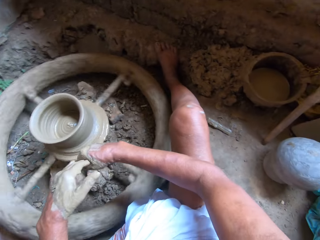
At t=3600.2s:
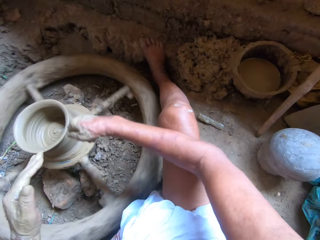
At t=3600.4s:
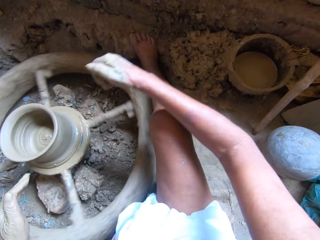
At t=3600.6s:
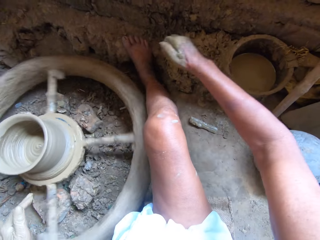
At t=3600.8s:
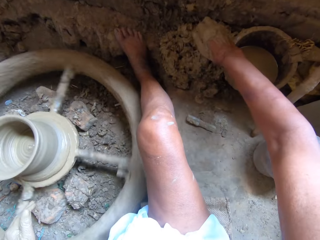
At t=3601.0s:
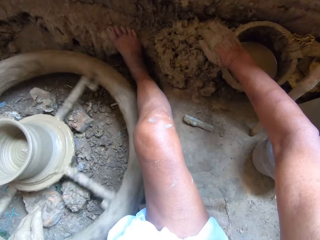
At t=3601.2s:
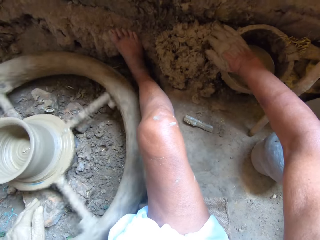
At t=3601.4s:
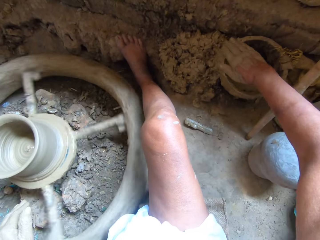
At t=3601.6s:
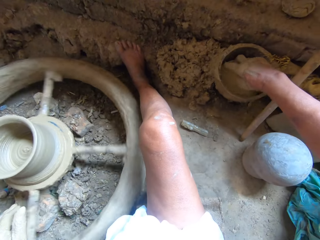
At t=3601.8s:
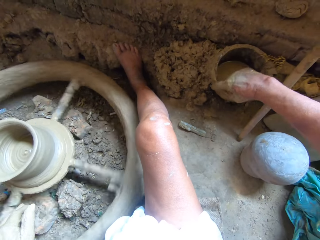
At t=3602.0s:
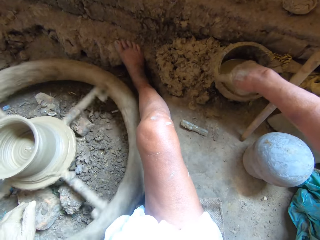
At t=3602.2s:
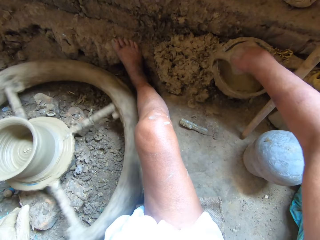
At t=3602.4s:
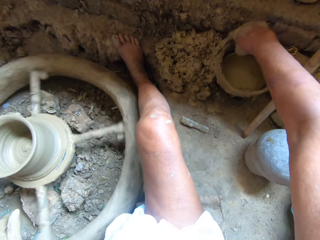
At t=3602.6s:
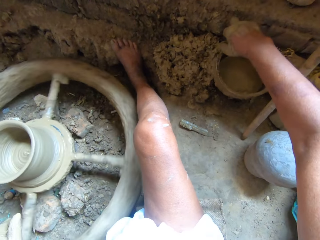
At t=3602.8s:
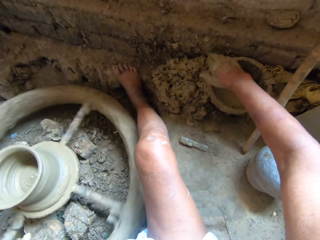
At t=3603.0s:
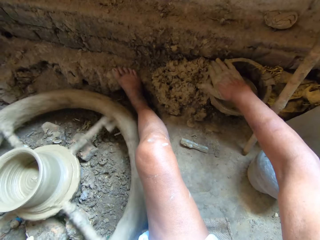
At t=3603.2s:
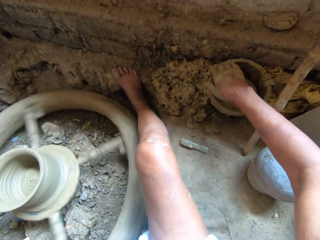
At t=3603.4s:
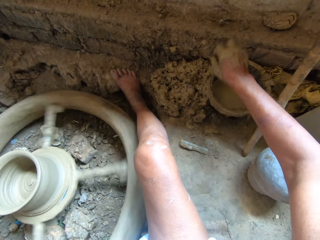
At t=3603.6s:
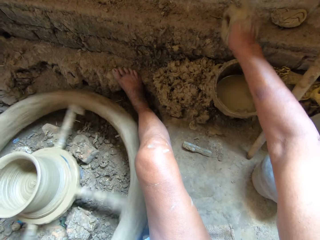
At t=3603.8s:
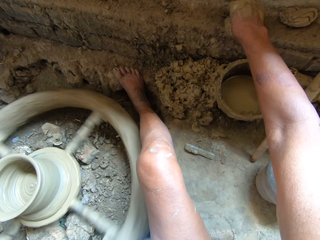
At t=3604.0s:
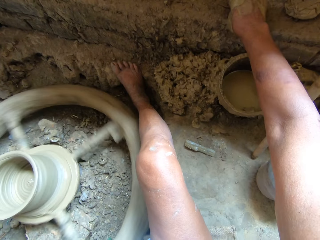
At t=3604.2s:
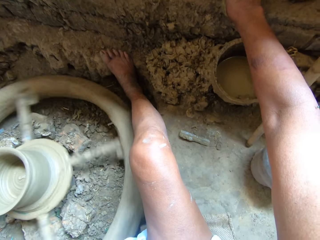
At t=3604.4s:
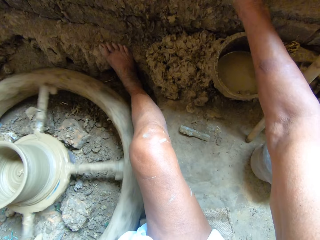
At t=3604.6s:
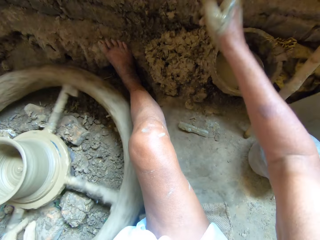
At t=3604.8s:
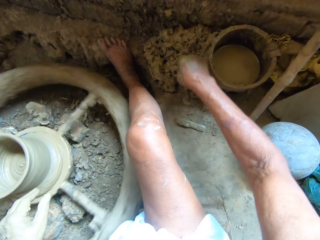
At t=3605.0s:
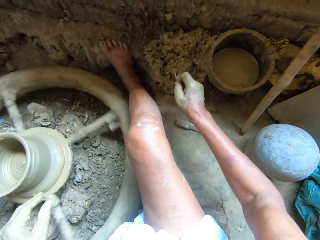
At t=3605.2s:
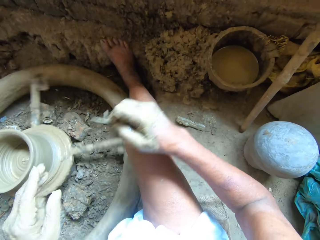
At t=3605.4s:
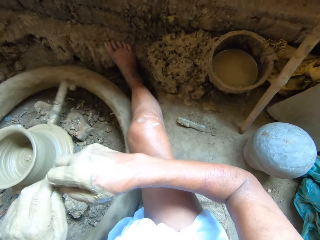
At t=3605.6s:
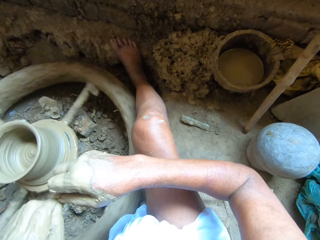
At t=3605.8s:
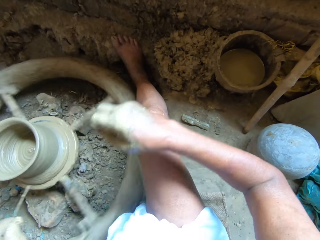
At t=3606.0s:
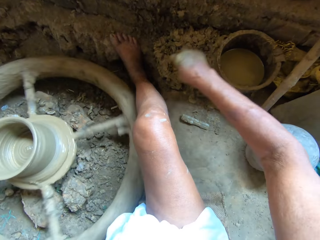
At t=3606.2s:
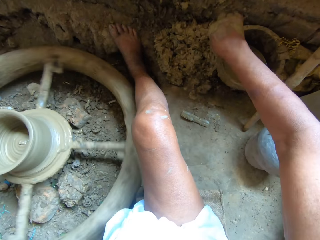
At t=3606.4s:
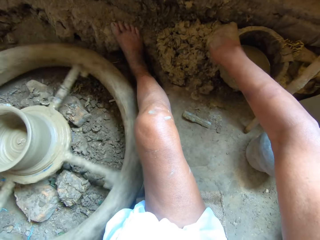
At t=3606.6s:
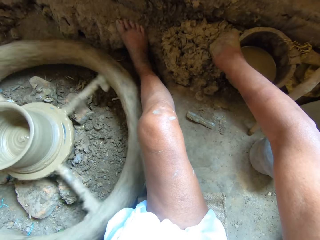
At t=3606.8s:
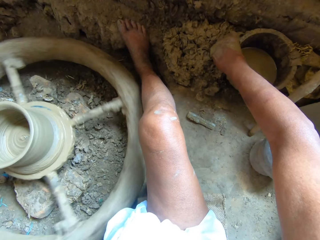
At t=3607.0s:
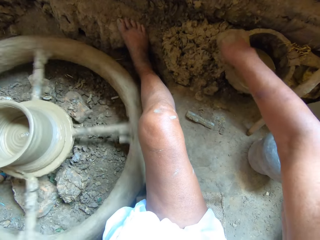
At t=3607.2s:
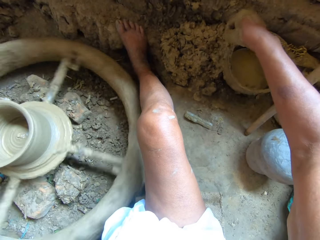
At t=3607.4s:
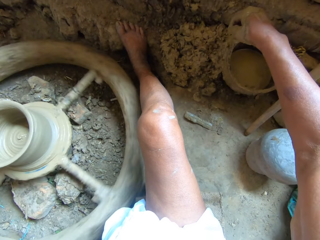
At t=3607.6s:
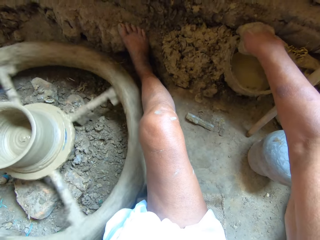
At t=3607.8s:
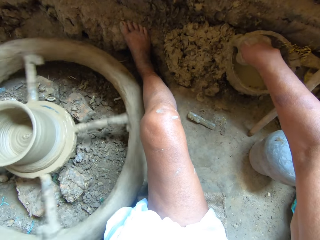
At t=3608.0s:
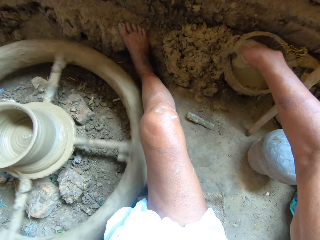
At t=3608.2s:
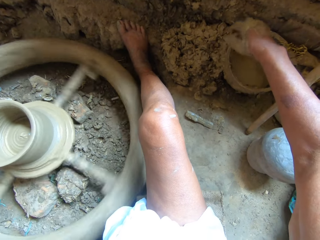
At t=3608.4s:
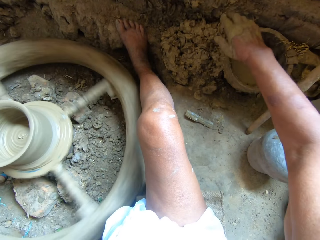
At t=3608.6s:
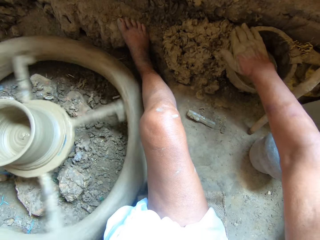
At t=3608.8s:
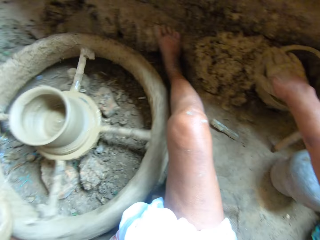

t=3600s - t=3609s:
The camera wearer drops mud on the floor with his right hand. He rubs the bowl on the floor with his right hand. He wipes off his hands on something. He picks up a needle from a wall with his right hand. He passes the needle from his right hand to his left hand. He rubs the bowl on the floor with his right hand.

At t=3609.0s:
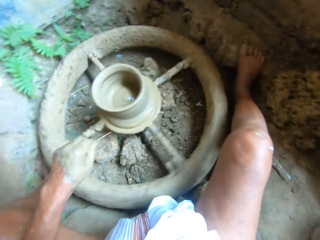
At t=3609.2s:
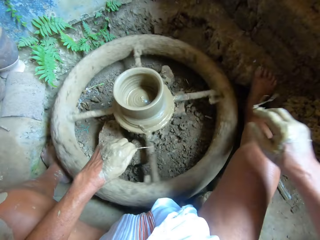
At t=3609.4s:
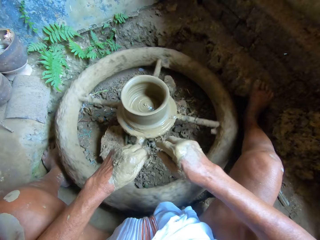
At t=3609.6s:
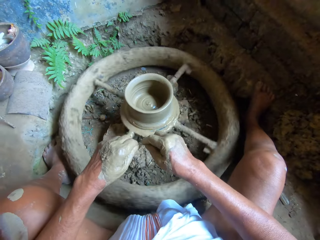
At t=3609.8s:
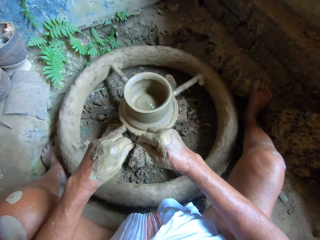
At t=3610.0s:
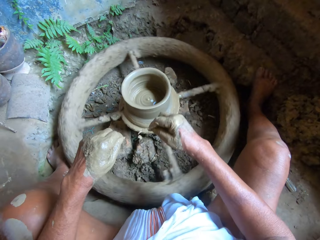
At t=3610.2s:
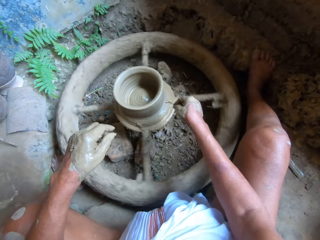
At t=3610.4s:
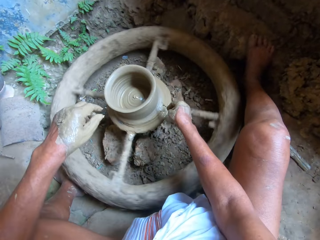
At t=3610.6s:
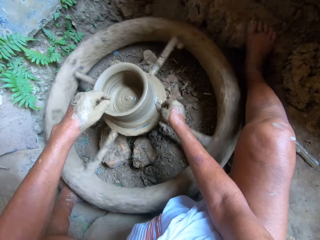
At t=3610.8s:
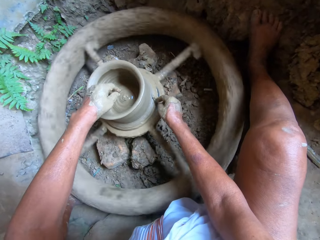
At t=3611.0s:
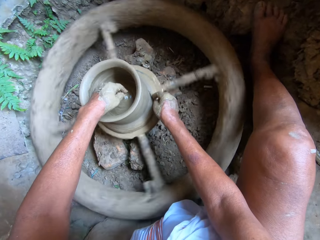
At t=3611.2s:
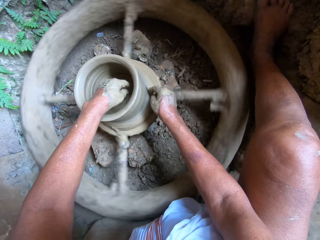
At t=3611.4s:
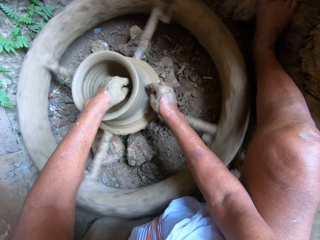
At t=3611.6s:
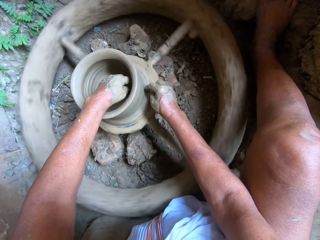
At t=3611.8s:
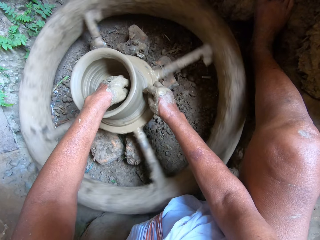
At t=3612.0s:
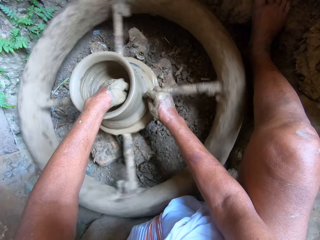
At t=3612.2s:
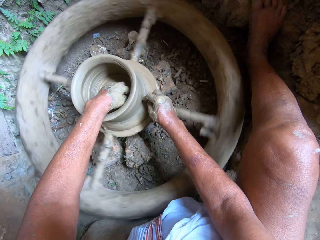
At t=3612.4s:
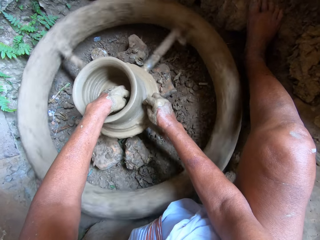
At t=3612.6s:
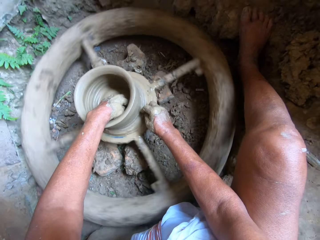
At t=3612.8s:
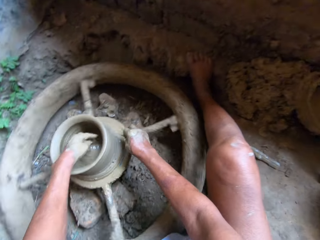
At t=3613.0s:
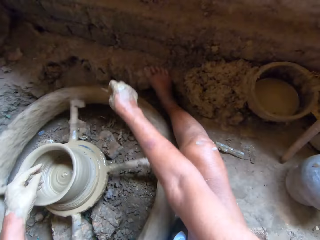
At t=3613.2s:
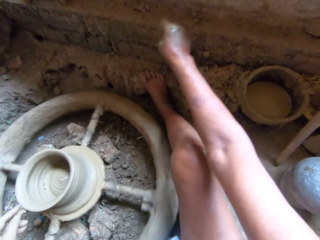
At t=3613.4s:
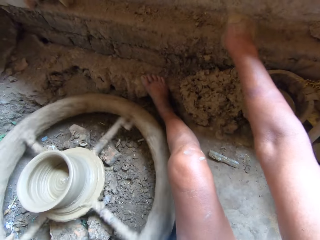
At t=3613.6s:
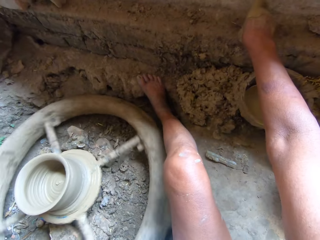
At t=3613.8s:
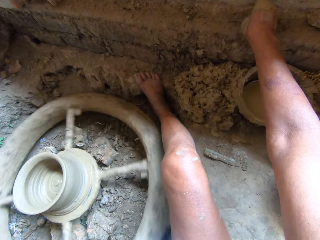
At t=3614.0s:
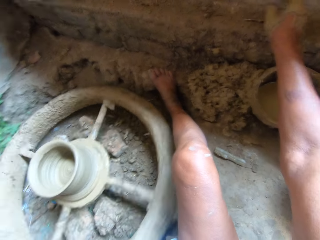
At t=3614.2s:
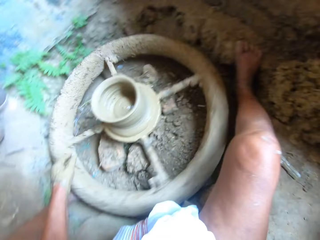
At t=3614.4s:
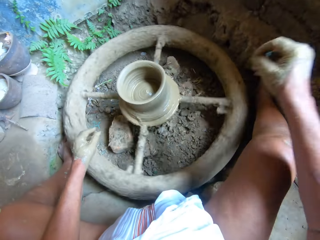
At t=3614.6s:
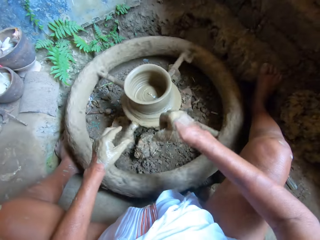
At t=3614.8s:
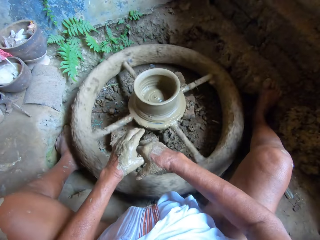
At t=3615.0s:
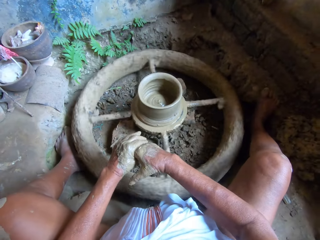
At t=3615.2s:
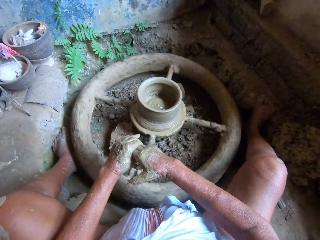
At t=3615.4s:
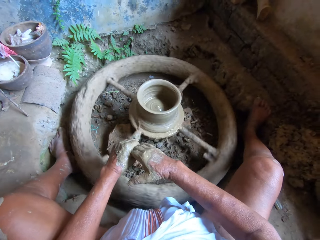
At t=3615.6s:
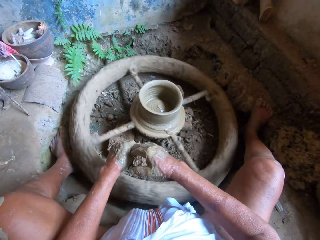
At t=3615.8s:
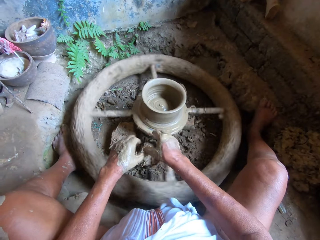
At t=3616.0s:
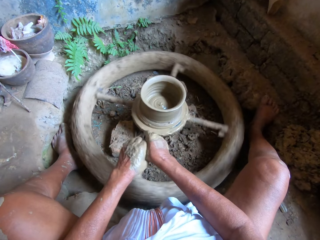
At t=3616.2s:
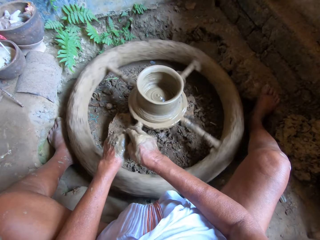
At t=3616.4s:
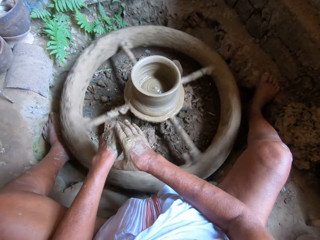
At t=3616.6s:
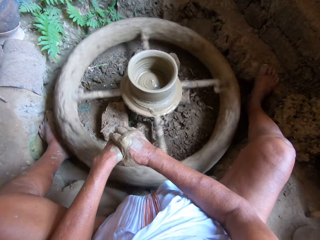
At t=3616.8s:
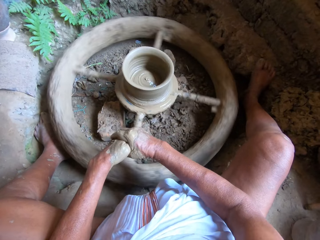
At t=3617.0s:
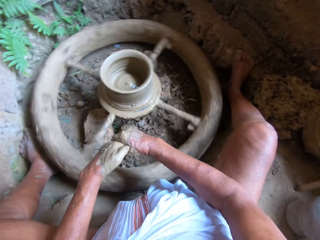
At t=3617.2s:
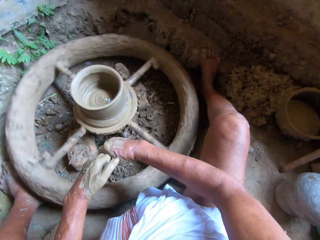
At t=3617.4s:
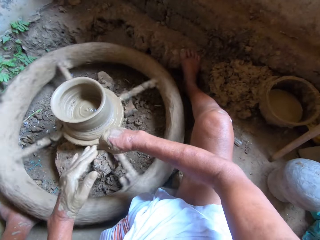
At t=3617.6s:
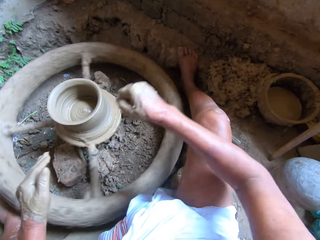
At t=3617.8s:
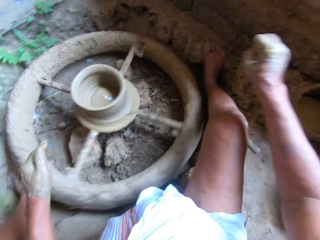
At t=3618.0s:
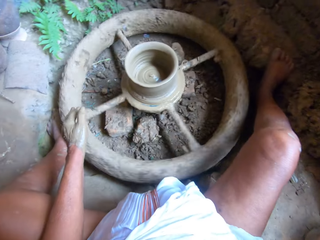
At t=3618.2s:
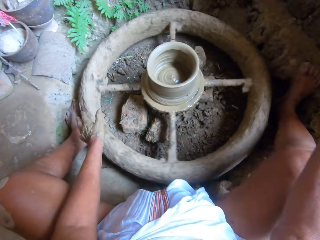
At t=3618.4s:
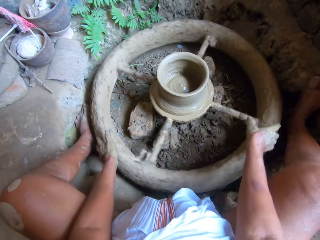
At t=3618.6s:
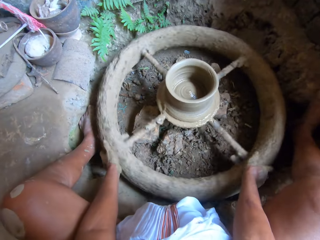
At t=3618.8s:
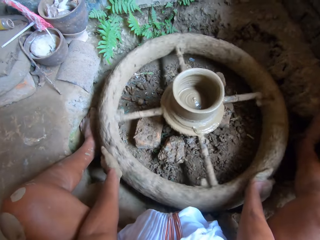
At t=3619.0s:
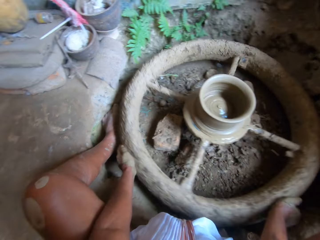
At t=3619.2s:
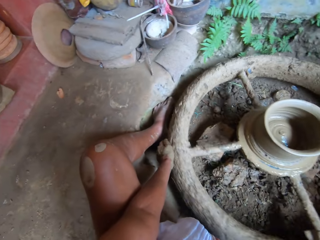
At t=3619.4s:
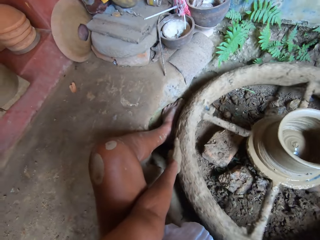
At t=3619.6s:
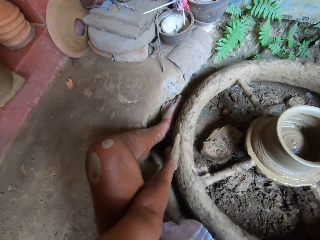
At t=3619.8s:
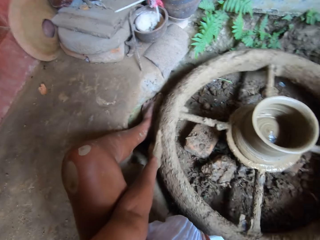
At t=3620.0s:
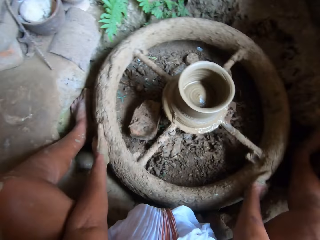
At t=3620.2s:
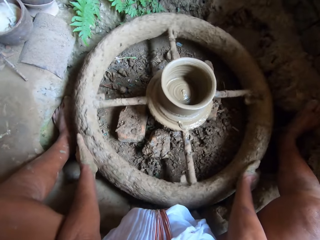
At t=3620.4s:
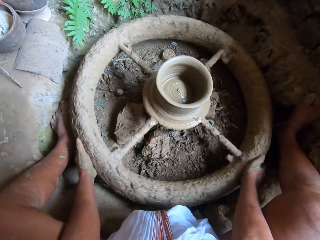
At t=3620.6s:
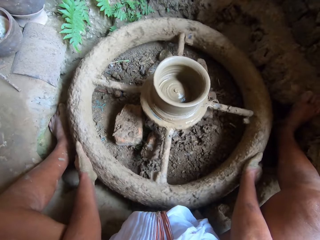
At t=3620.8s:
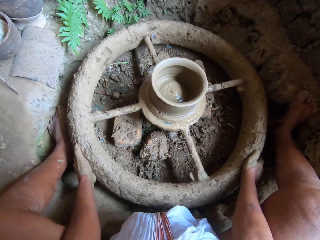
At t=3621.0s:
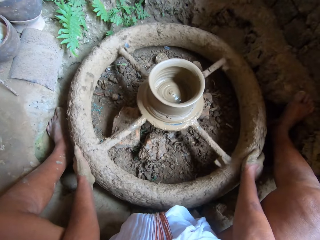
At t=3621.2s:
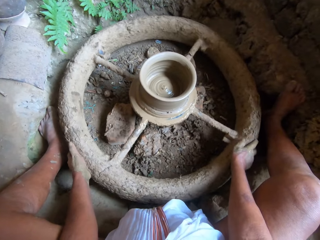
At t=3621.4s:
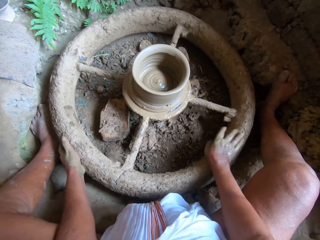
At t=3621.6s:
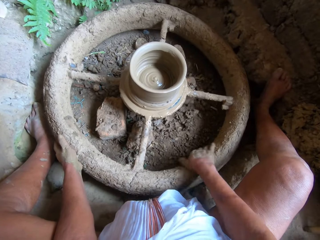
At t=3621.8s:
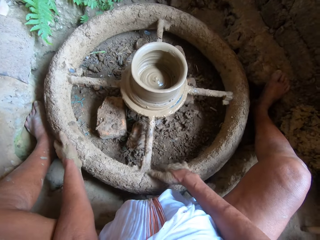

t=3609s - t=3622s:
The camera wearer passes the needle from his left hand to his right hand. He designs the clay pot on the potter's wheel with the needle in his right hand. He moves a piece of metal through the vessel. He holds the clay pot on the potter's wheel with his left hand. He drops the needle on the wall with his right hand. He removes mud from both hands. He stops the potter's wheel with both hands.
